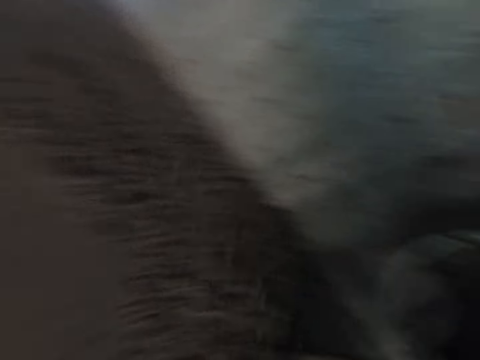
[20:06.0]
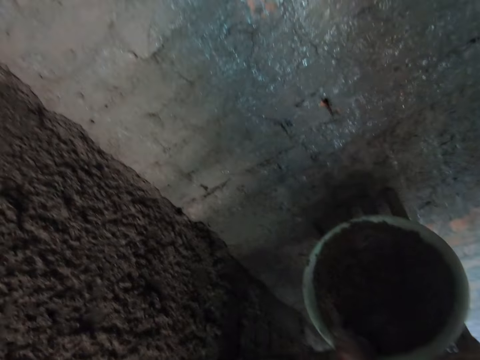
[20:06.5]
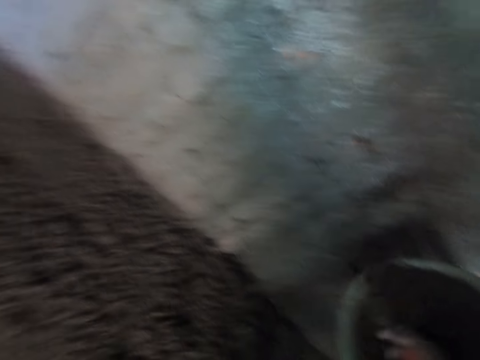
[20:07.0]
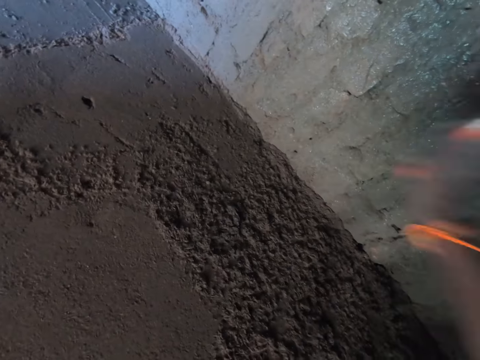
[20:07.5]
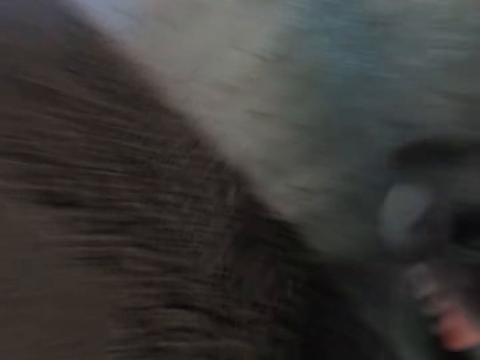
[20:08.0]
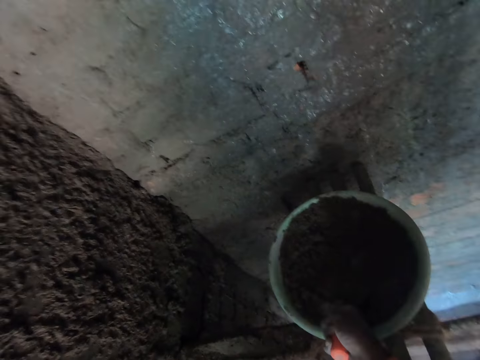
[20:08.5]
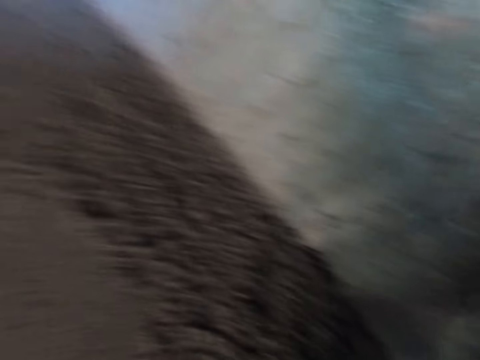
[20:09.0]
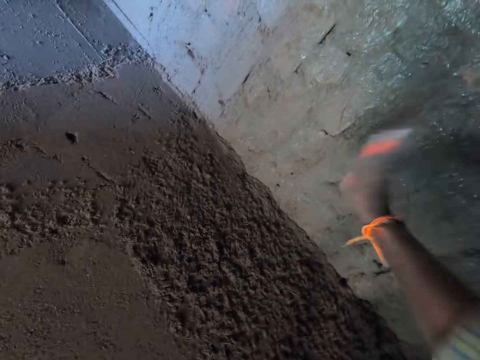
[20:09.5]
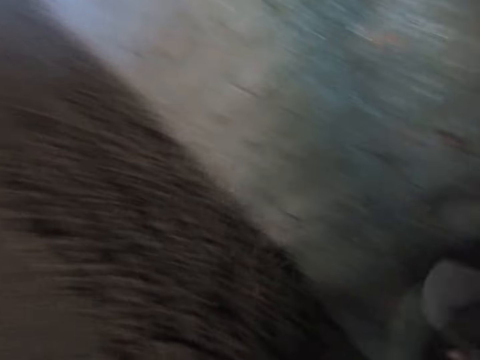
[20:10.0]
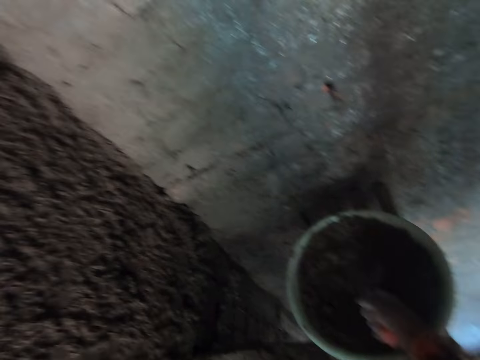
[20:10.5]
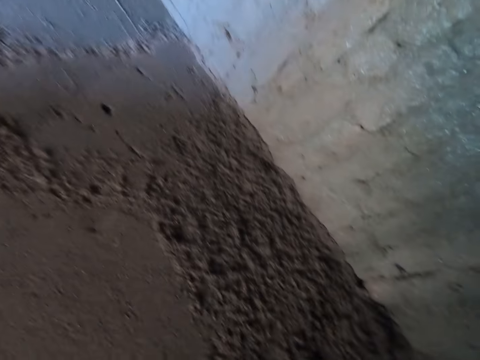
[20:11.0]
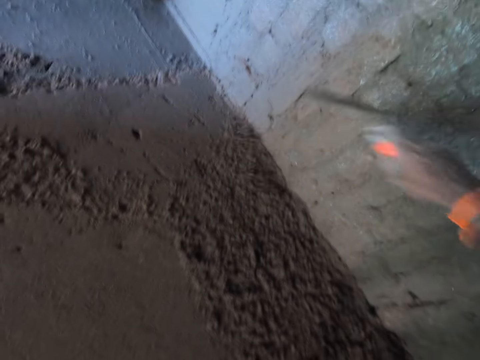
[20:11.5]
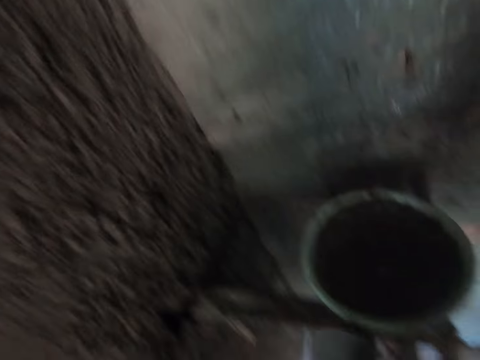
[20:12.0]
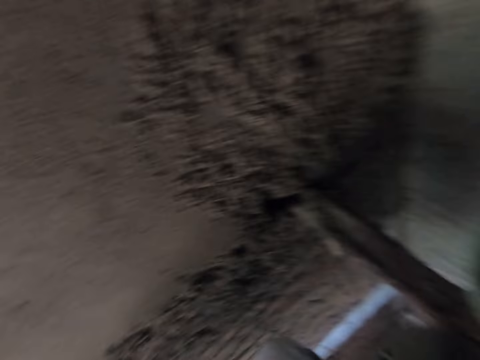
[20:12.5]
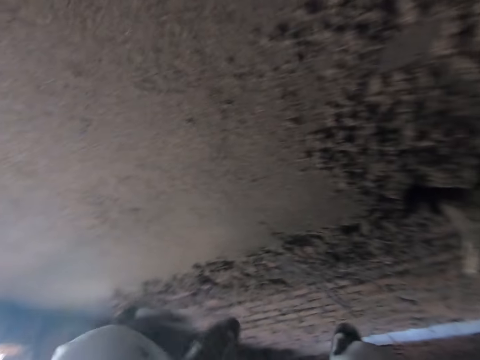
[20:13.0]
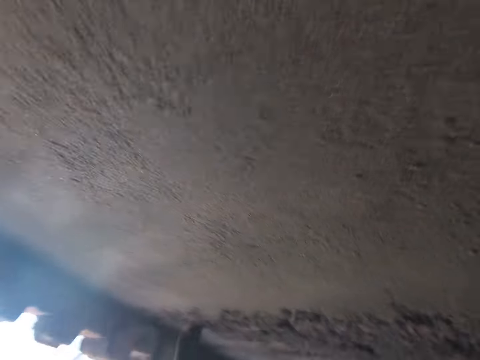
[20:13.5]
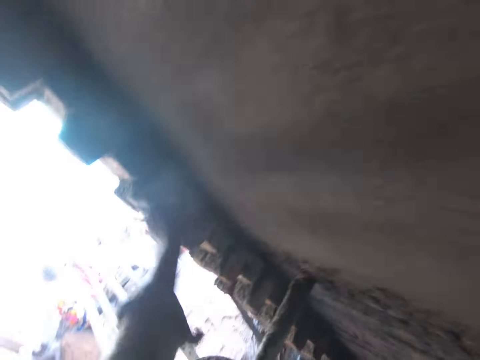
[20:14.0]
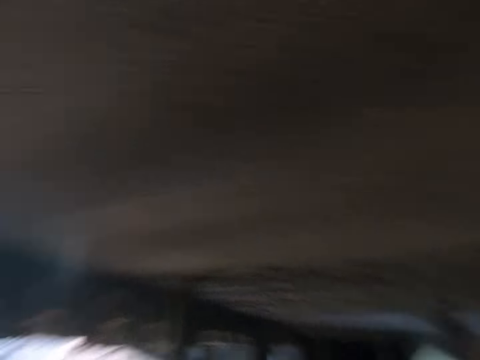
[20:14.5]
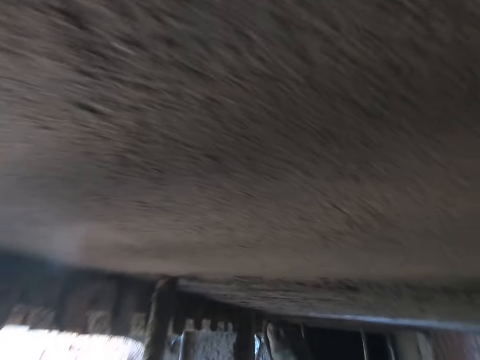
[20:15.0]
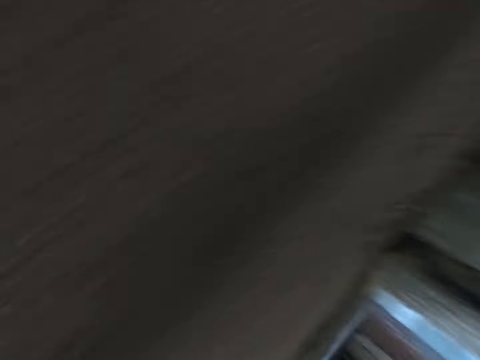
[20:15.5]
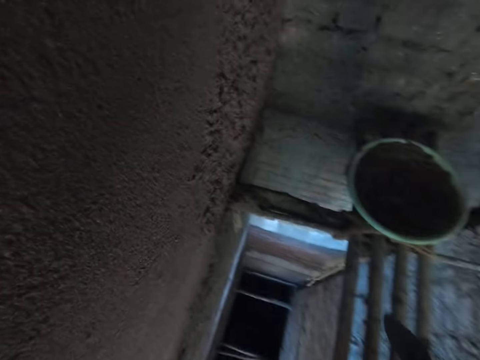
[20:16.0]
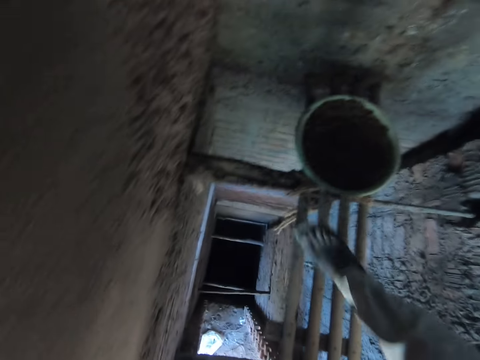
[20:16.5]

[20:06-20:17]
The camera wearer throws the sand at the wall with the hand shovel in his right hand. He packs the sand from the bowl with the hand shovel in his right hand and throws the sand at the wall with the hand shovel in his right hand. He packs the sand from the bowl with the hand shovel in his right hand and throws the sand at the wall with the hand shovel in his right hand. He packs the sand from the bowl with the hand shovel in his right hand and throws the sand at the wall with the hand shovel in his right hand. He moves around. He climbs the bamboo stand with his left hand on the wall.

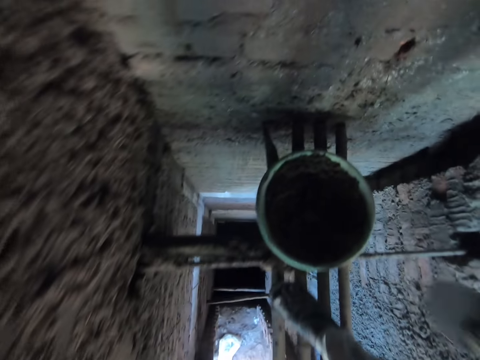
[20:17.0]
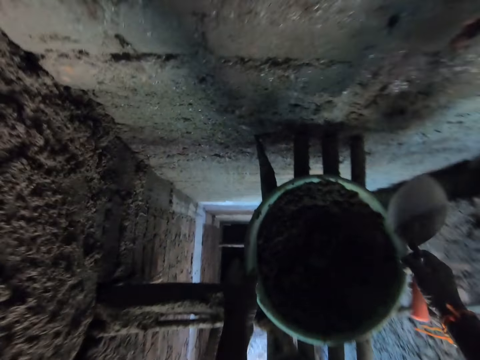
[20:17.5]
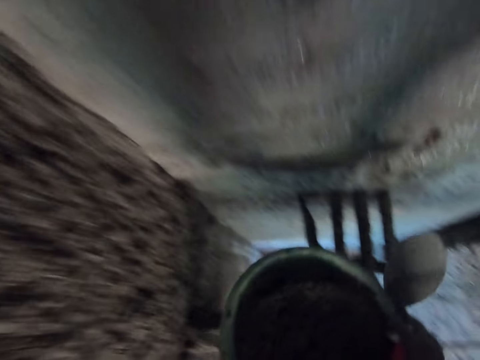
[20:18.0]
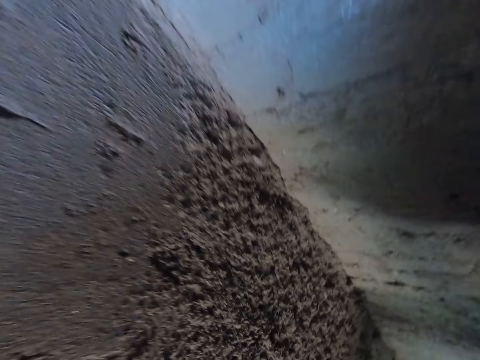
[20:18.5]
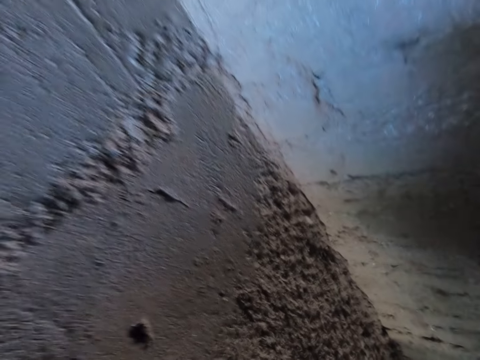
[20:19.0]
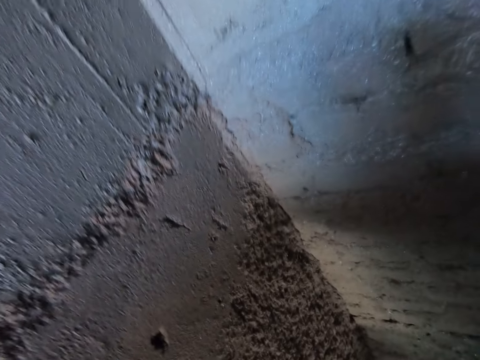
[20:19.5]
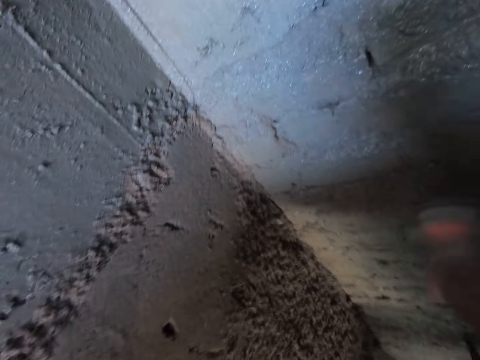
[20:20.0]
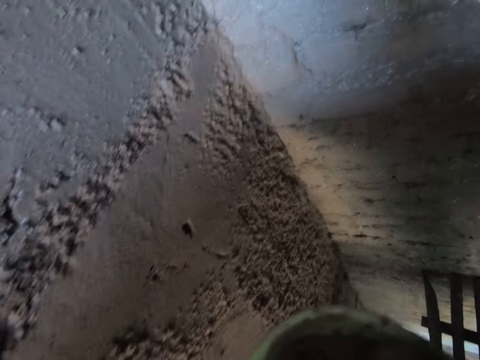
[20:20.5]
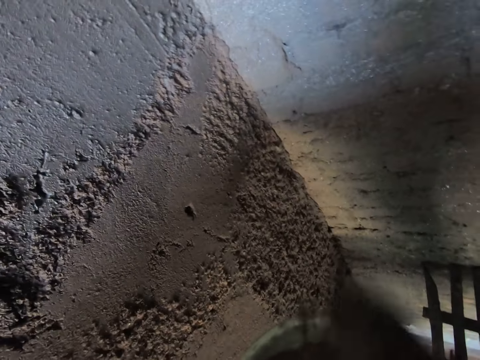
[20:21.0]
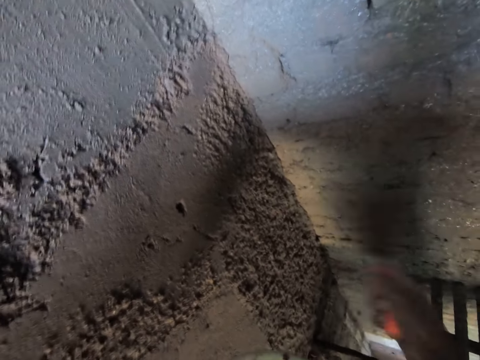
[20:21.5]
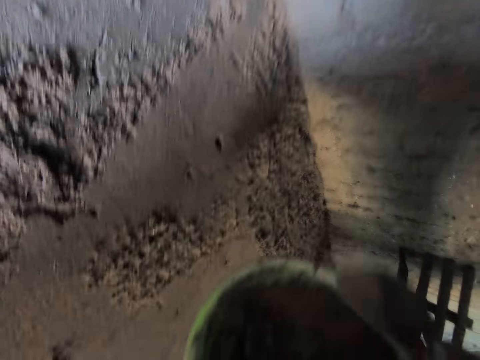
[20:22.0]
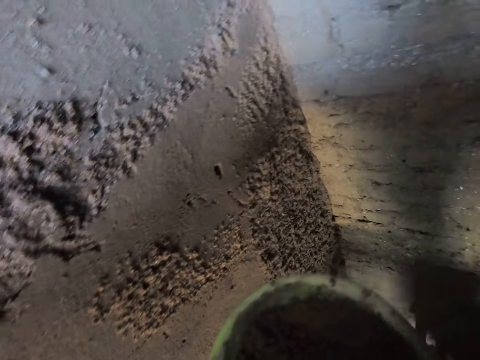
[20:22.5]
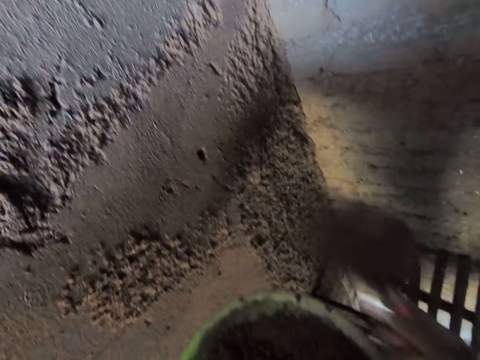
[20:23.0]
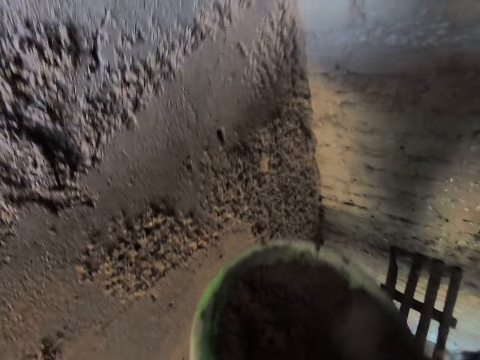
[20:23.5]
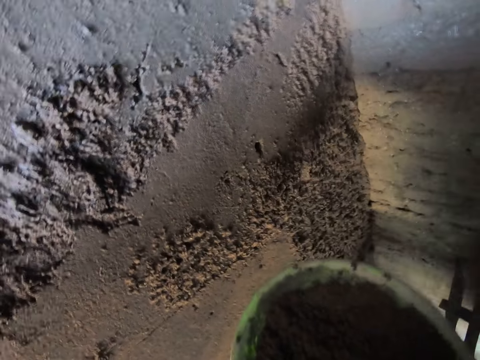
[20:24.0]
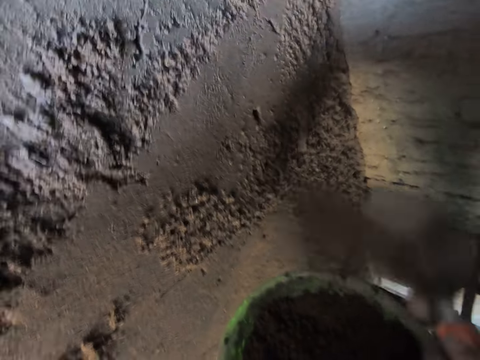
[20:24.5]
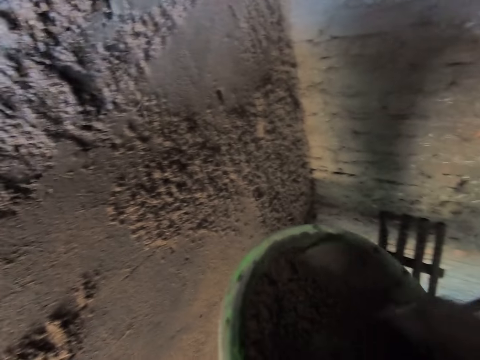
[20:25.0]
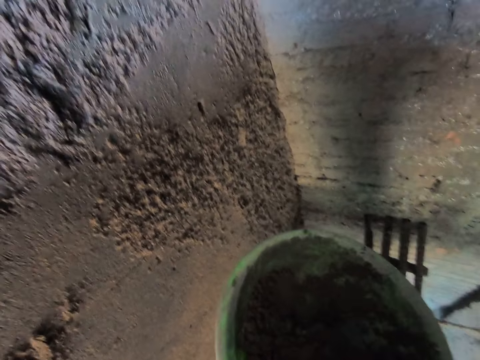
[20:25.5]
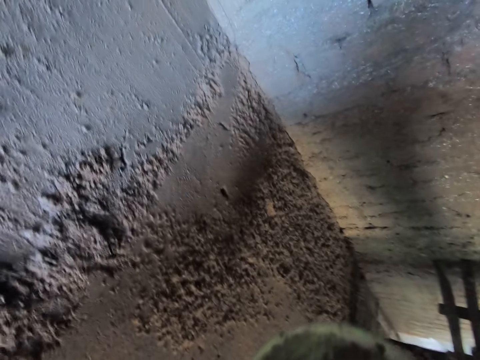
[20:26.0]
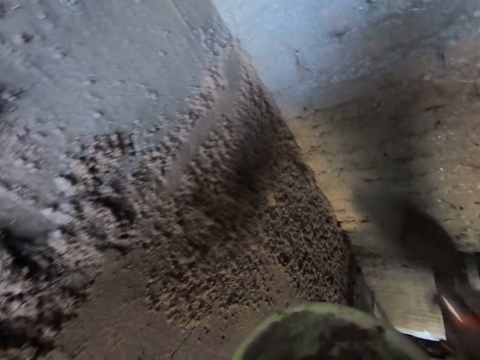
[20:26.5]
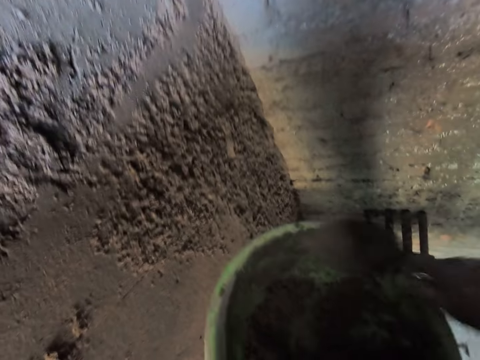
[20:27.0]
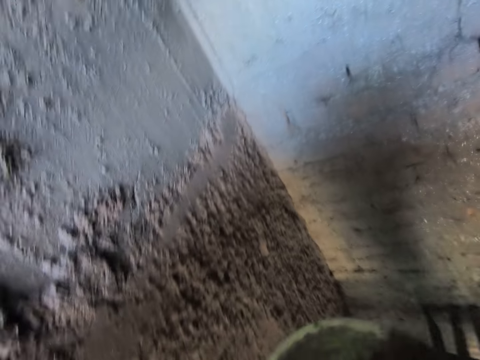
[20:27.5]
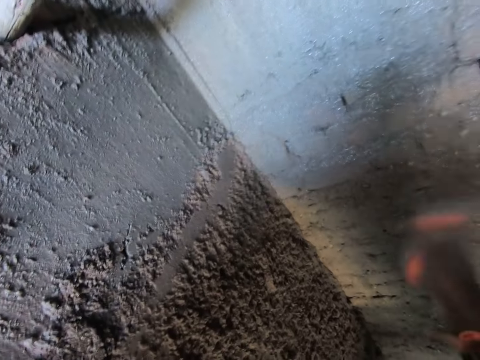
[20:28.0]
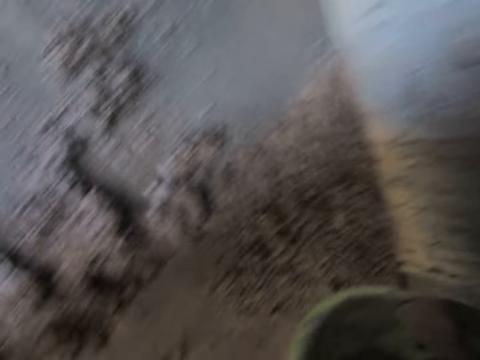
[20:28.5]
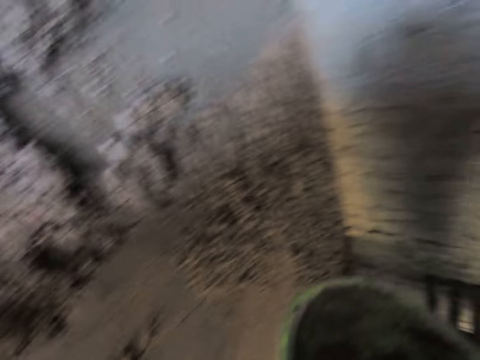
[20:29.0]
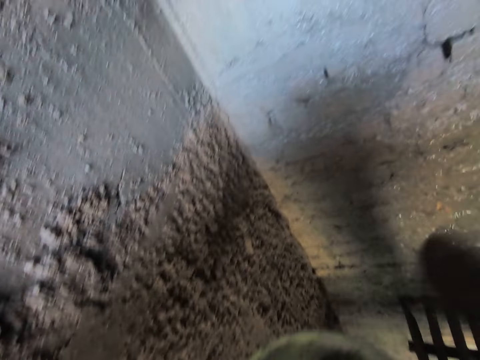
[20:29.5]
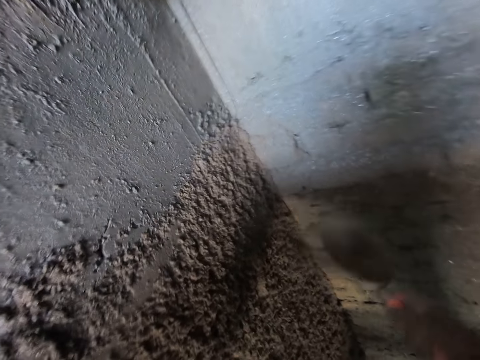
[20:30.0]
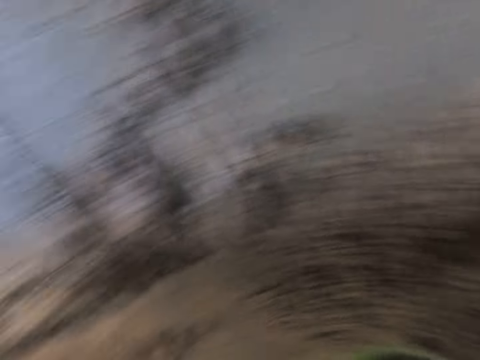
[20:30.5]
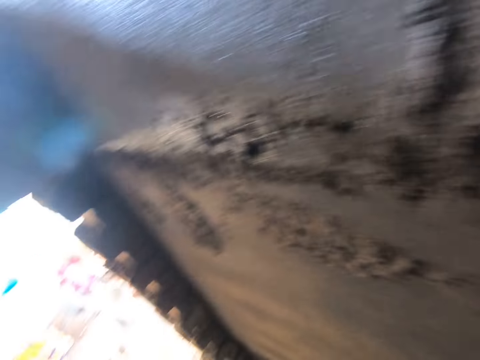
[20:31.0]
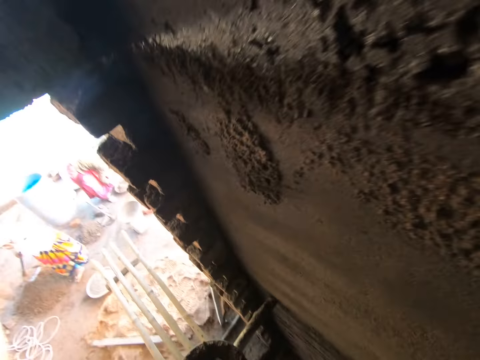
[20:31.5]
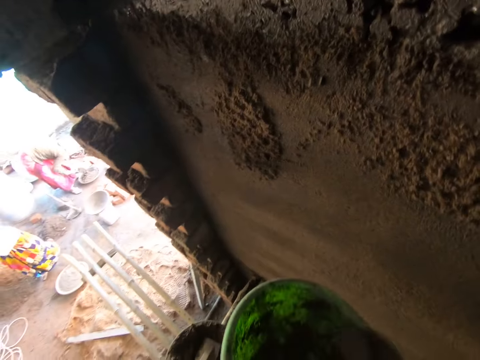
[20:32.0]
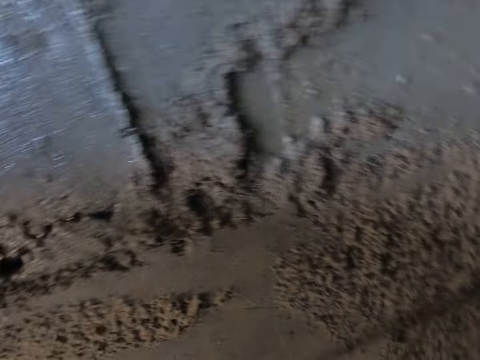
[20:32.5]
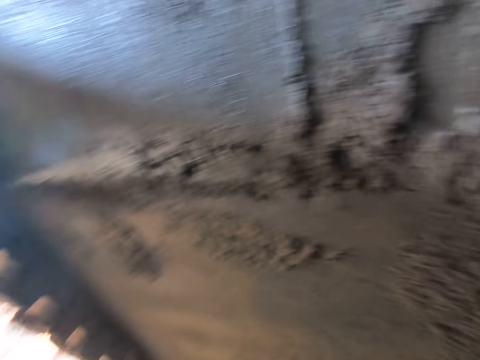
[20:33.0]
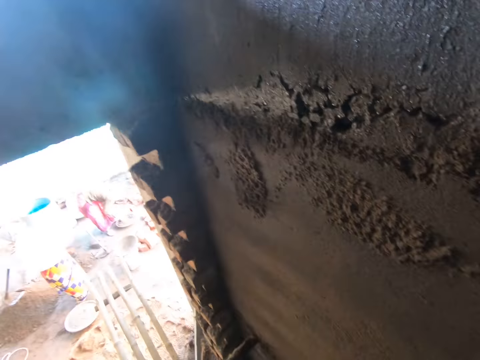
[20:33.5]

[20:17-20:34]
The camera wearer picks the bowl from the bamboo stand with his hands. He carries a bucket. He packs the sand from the bowl with the hand shovel in his right hand and throws the sand at the wall with the hand shovel in his right hand. He packs the sand from the bowl with the hand shovel in his right hand and throws the sand at the wall with the hand shovel in his right hand. He packs the sand from the bowl with the hand shovel in his right hand and throws the sand at the wall with the hand shovel in his right hand. He packs the sand from the bowl with the hand shovel in his right hand and throws the sand at the wall with the hand shovel in his right hand. He packs the sand from the bowl with the hand shovel in his right hand and throws the sand at the wall with the hand shovel in his right hand. He packs the sand from the bowl with the hand shovel in his right hand and throws the sand at the wall with the hand shovel in his right hand. He packs the sand from the bowl with the hand shovel in his right hand and throws the sand at the wall with the hand shovel in his right hand. He looks around. He packs the sand from the bowl with the hand shovel in his right hand.
